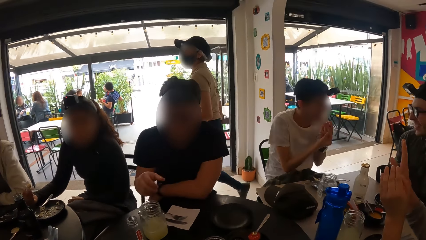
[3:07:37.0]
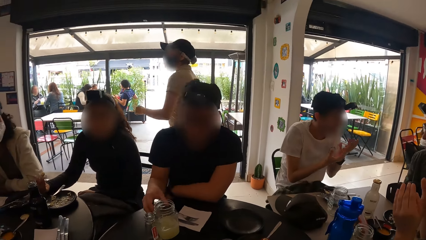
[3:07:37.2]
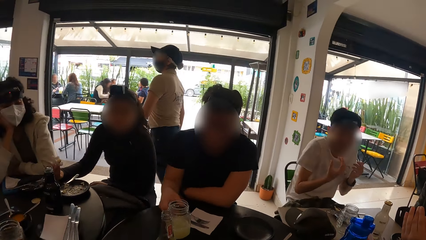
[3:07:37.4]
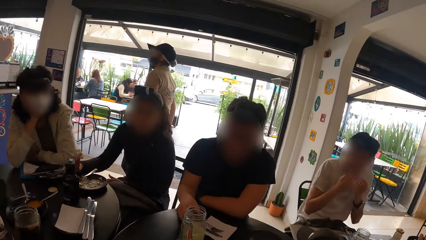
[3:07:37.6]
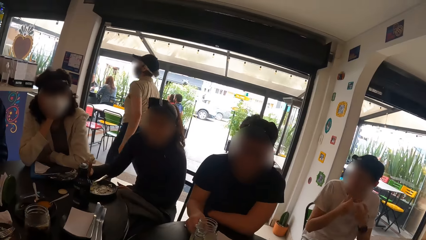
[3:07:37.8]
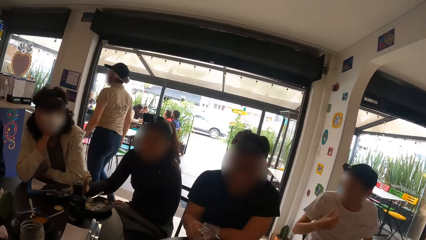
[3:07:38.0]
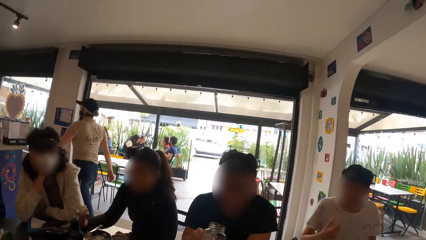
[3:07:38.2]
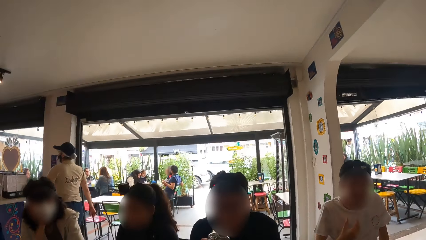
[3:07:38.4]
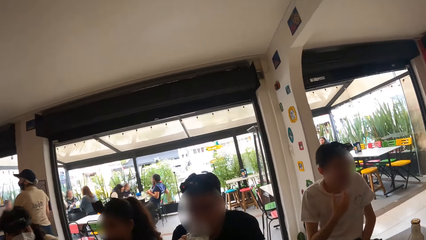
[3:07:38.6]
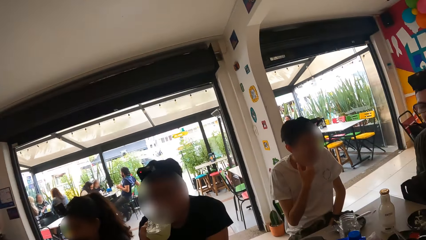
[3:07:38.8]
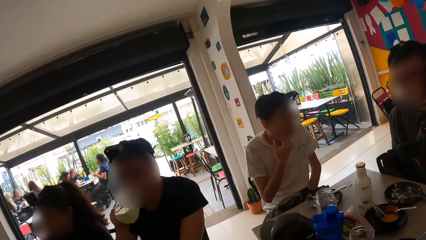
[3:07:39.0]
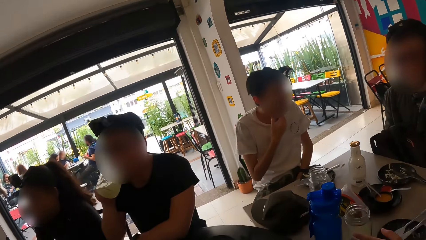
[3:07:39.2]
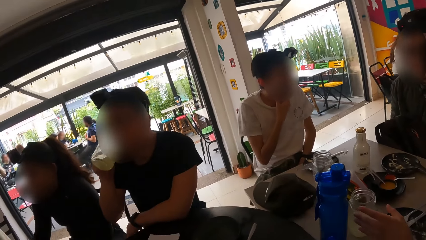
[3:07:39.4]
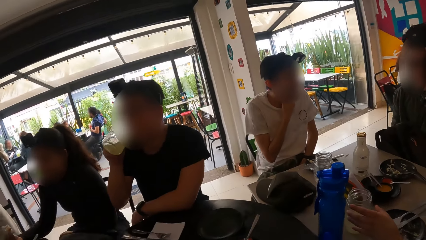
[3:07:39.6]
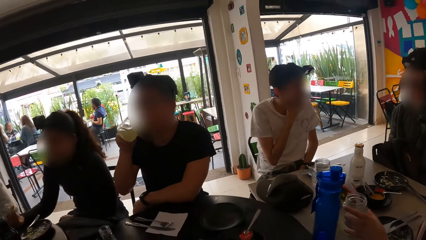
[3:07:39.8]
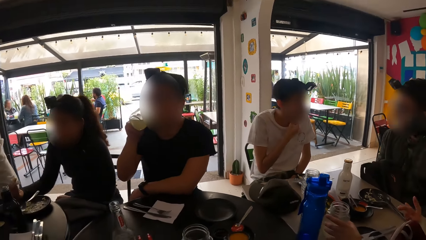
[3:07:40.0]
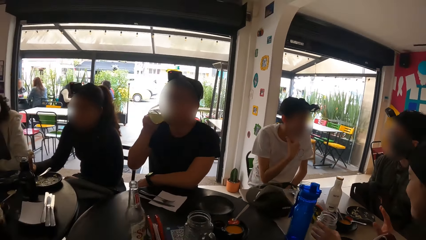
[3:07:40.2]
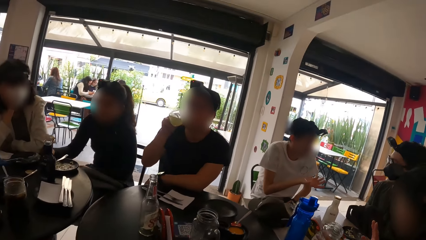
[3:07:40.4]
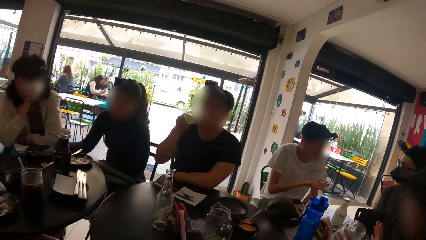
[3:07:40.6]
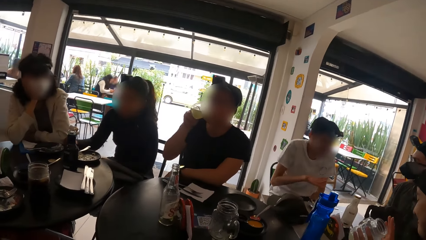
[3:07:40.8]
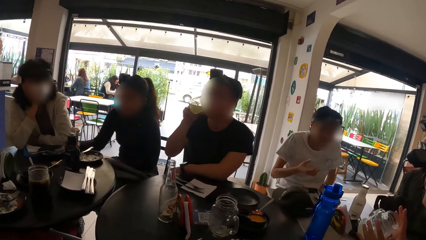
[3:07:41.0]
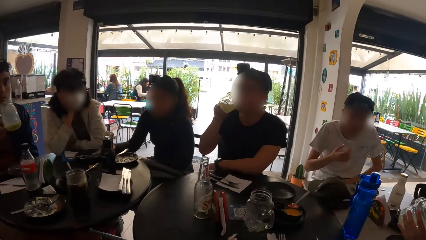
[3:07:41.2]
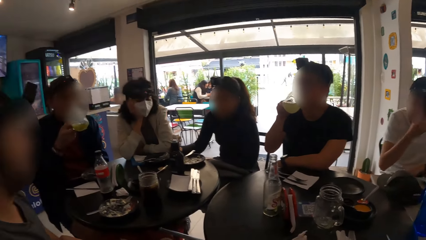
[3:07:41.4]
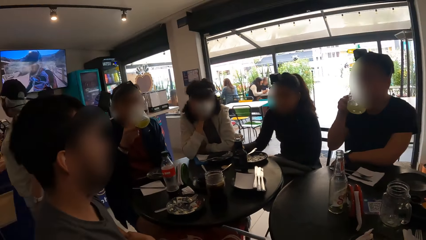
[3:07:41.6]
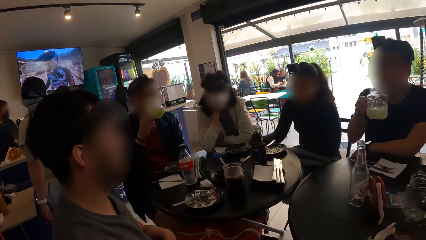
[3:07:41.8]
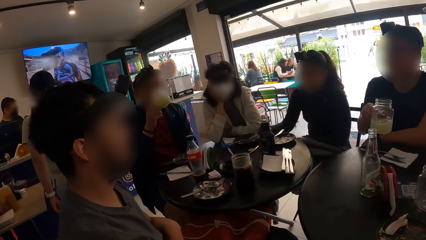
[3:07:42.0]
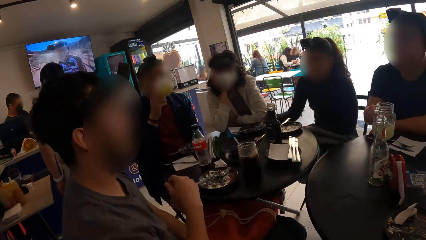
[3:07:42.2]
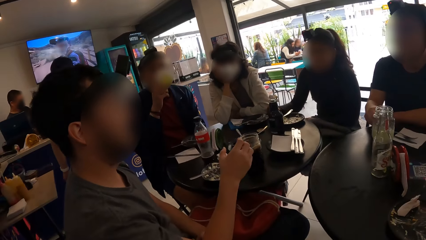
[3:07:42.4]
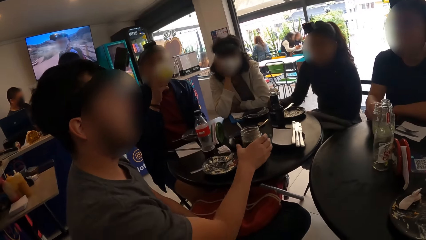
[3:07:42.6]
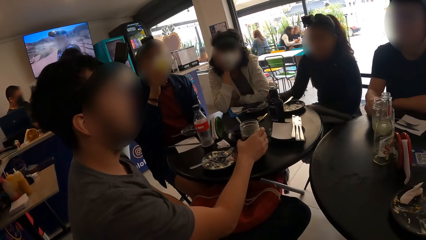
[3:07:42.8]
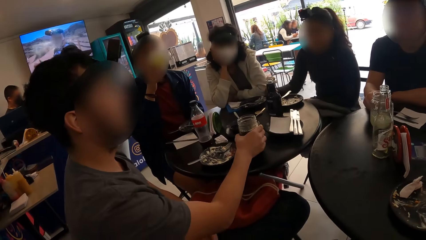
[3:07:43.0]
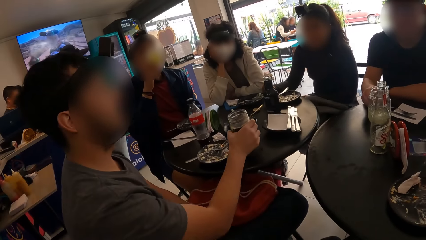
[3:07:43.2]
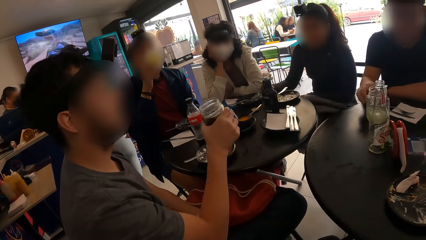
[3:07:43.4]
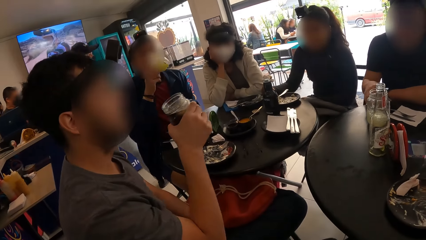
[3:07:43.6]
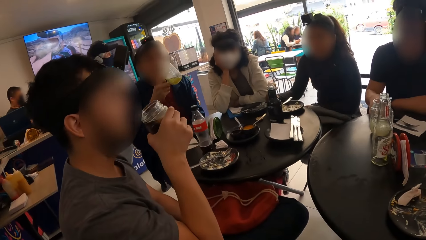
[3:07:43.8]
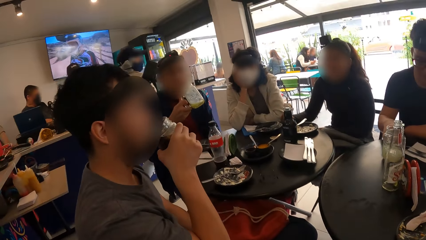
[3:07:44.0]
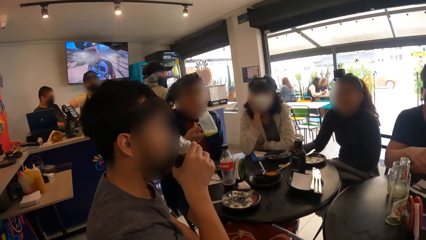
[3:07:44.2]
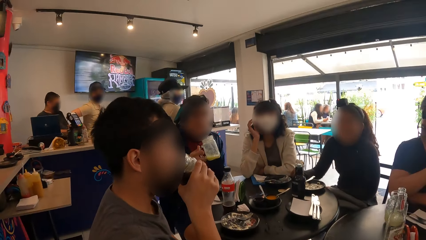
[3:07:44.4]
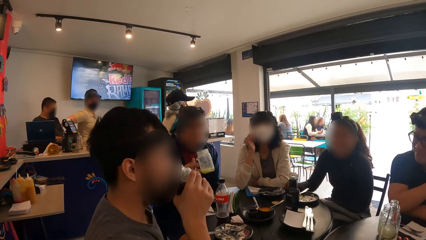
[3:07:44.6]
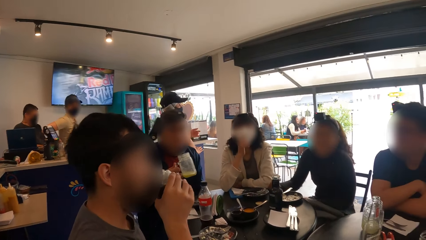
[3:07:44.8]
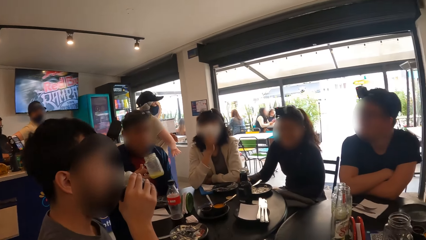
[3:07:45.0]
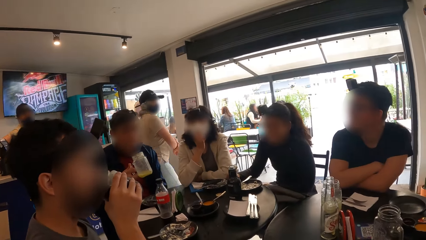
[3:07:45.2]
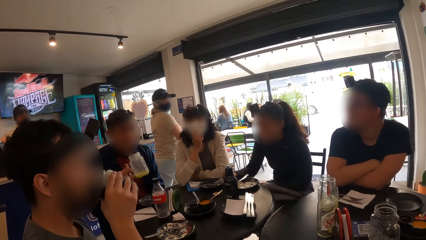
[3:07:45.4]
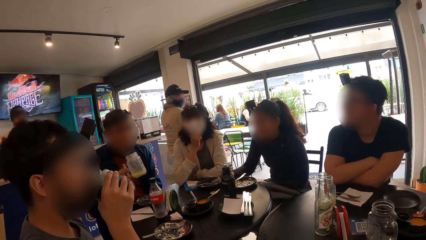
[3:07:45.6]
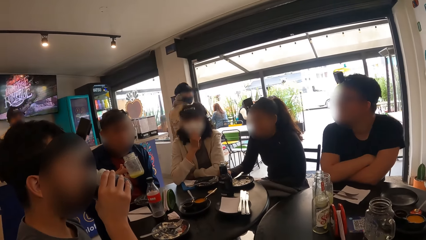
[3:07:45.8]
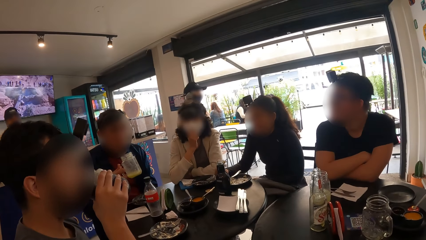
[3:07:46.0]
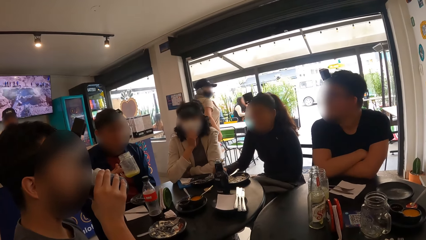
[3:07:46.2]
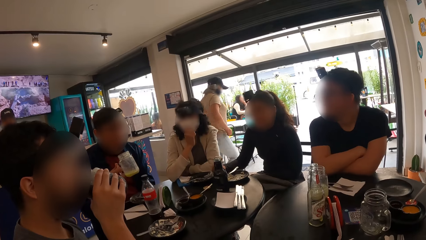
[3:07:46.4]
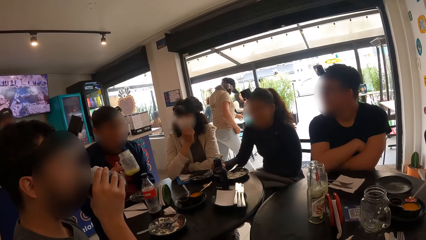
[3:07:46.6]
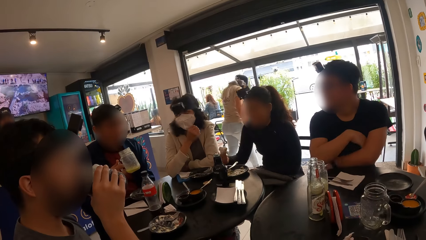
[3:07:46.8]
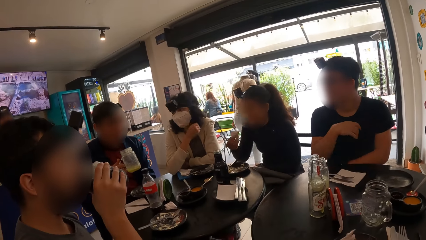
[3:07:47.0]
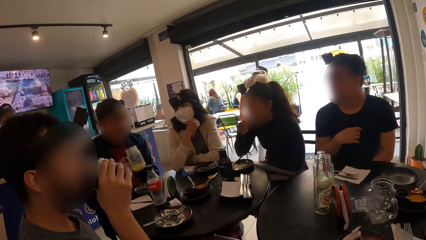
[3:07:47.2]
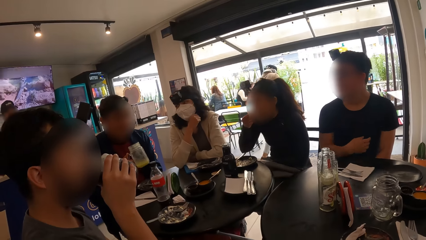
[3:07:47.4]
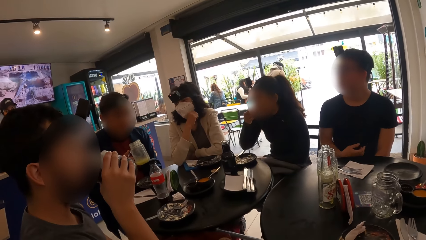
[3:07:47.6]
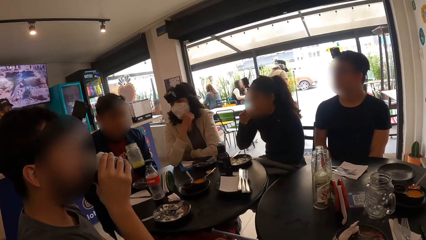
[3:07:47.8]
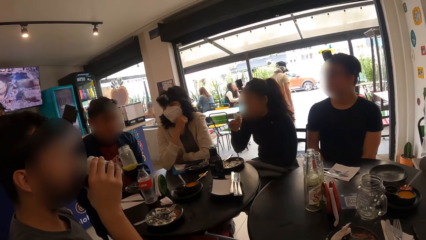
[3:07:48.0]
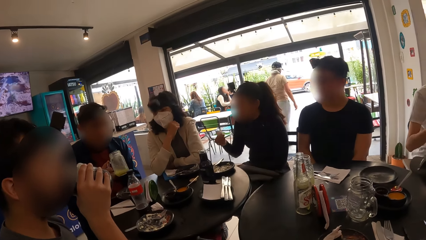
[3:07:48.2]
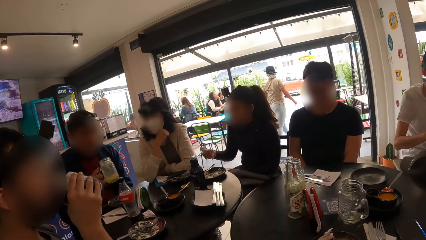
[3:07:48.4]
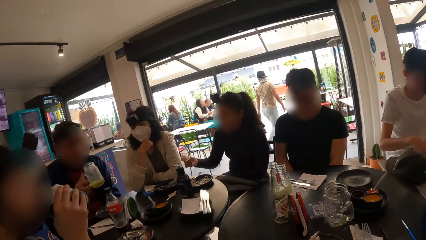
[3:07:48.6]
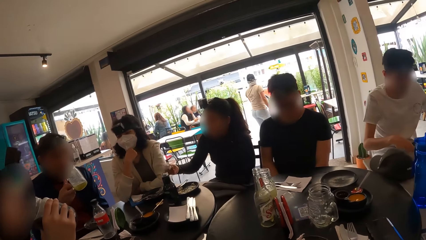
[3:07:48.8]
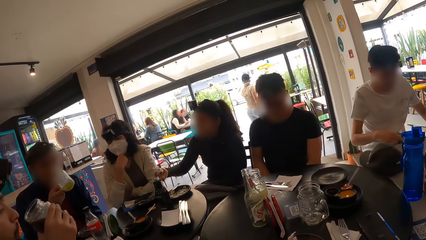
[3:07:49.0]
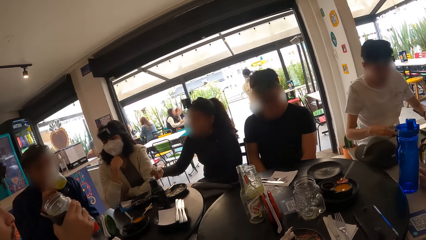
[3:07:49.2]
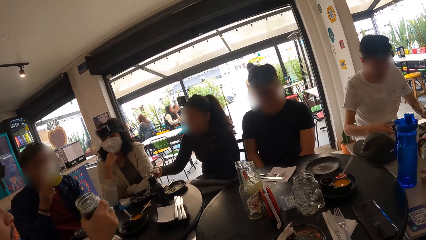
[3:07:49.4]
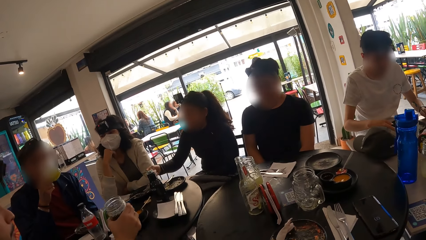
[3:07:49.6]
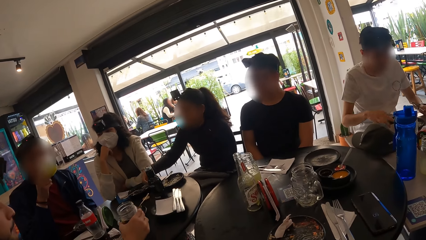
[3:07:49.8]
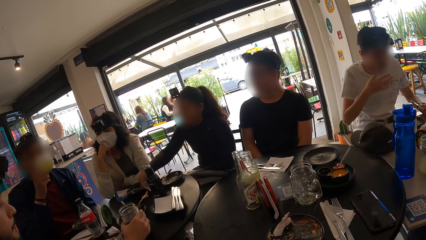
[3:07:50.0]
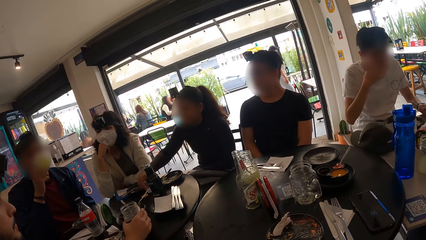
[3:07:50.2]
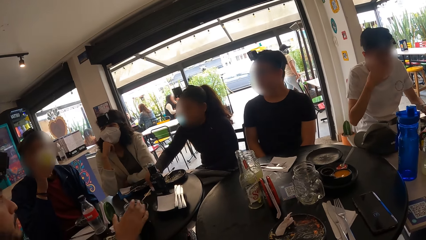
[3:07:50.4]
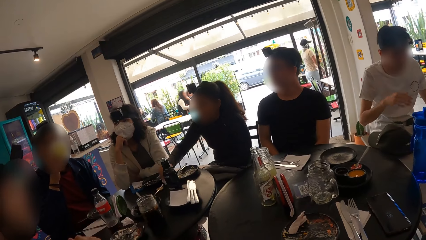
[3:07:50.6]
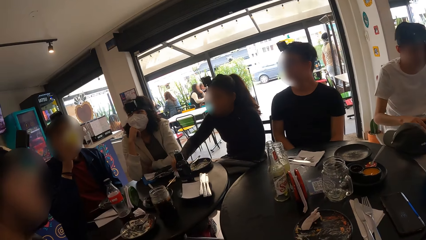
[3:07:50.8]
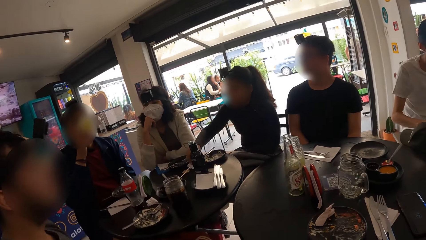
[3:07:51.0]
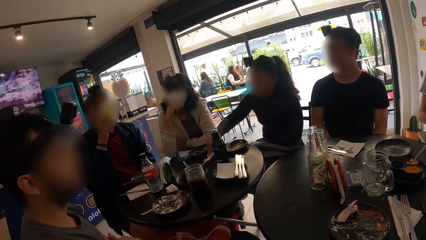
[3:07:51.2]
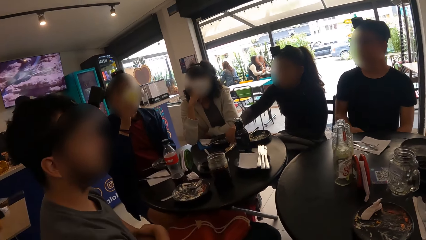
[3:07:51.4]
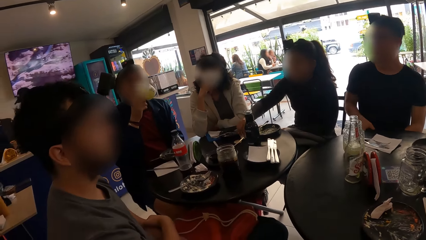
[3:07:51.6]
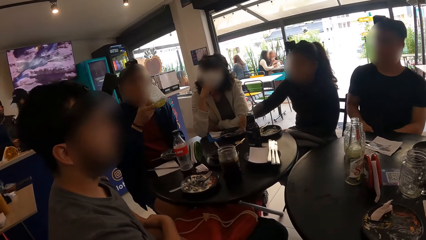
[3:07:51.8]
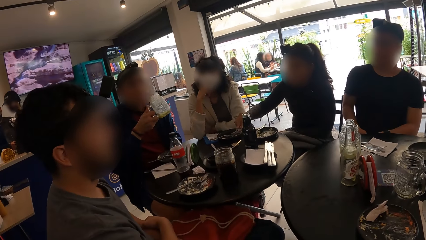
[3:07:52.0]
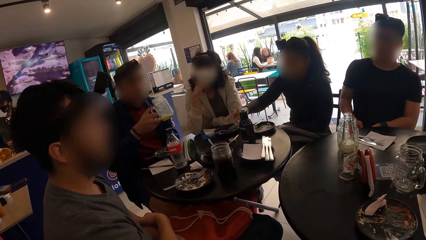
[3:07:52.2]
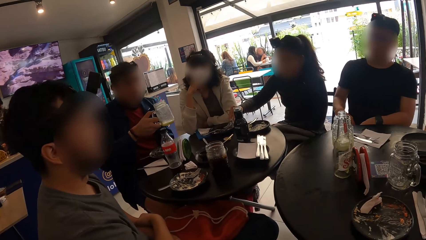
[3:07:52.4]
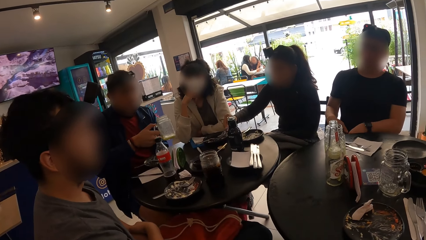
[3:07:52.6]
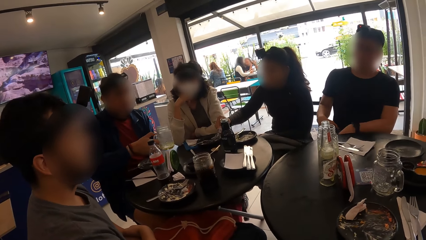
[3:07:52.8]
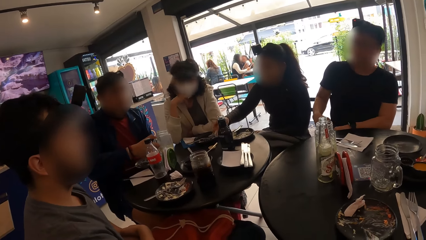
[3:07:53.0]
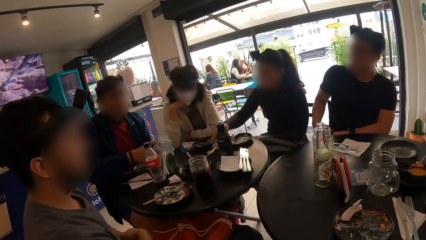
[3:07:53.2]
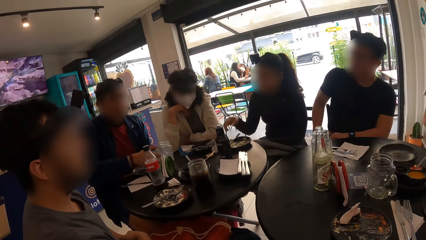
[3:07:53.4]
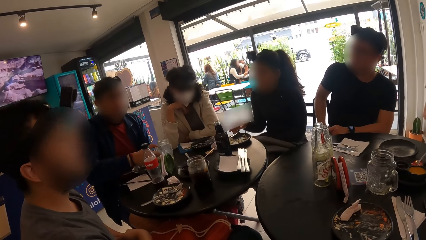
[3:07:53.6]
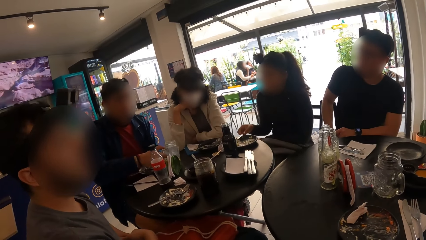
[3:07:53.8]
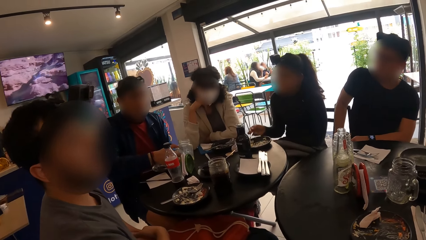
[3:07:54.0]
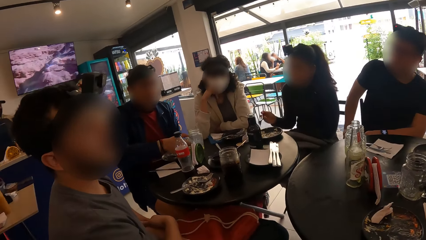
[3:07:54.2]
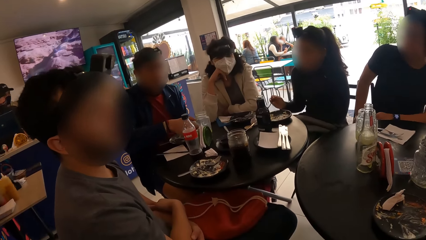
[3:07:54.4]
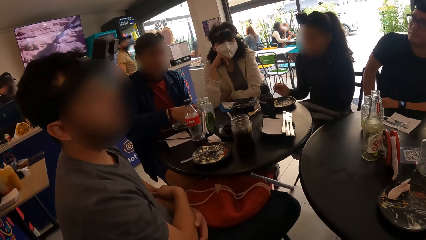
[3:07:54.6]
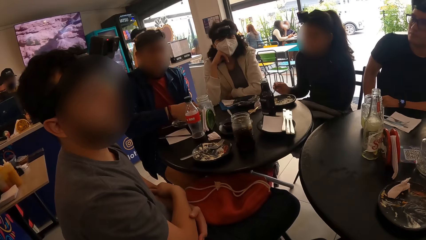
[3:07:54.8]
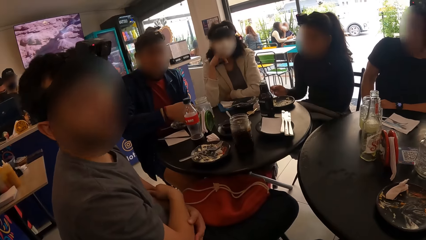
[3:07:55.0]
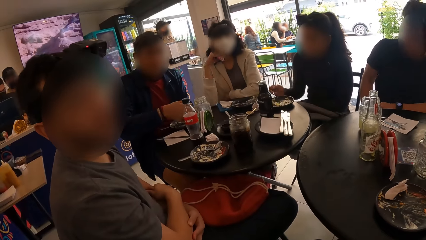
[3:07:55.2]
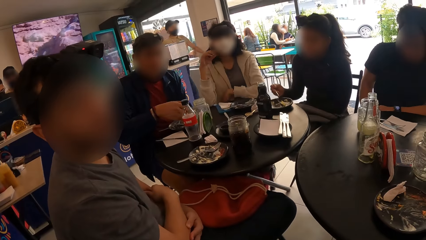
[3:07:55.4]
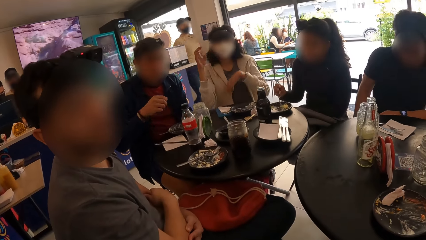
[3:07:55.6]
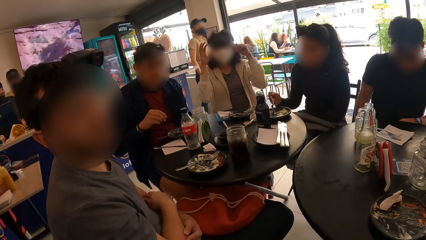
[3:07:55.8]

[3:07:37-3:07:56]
The man picks the cup of juice from the table with his right hand. He drinks from the cup of juice in his right hand. He drops the cup of juice on the table with his right hand. Another man picks the cup of juice from the table with his right hand. He drinks from the cup of juice in his right hand. The woman puts the chicken in her mouth with the serviette in her right hand. A third man drinks from the container of juice in his right hand. The woman drops the serviette in her right hand on the table. The second man drops the cup of juice on the table with his right hand. The third man places the container of juice in his right hand on the table. The woman picks the fork from the plate on the table with her right hand.
